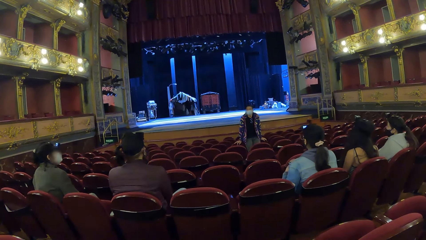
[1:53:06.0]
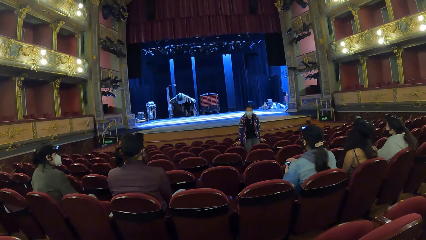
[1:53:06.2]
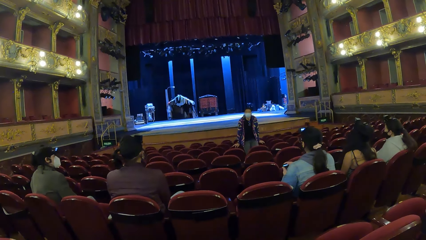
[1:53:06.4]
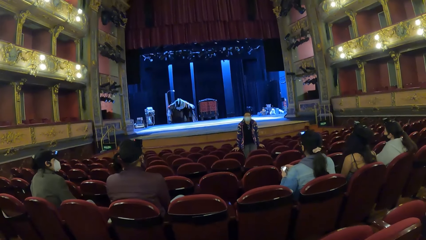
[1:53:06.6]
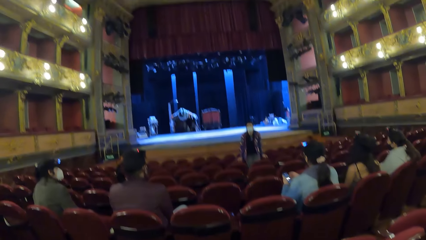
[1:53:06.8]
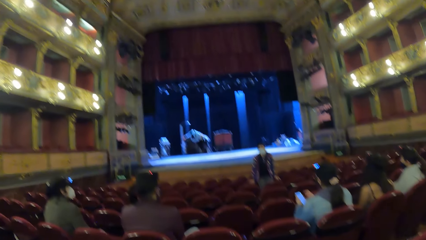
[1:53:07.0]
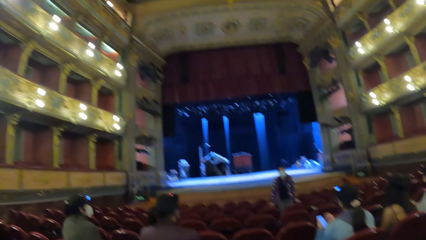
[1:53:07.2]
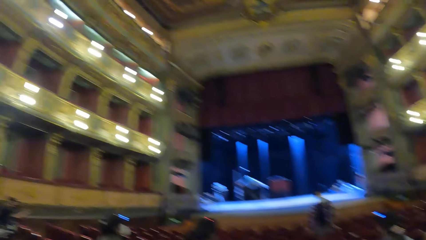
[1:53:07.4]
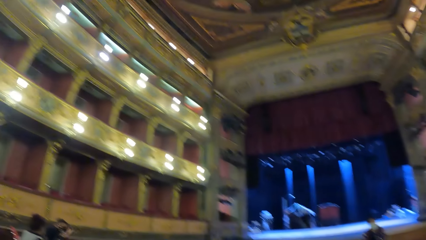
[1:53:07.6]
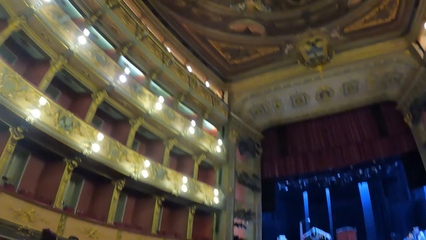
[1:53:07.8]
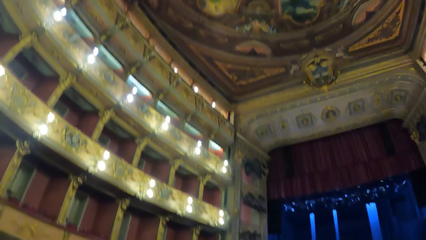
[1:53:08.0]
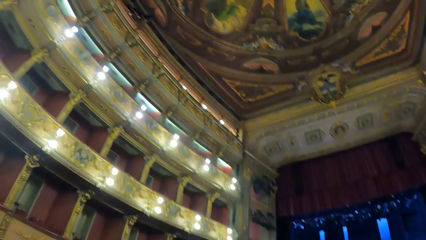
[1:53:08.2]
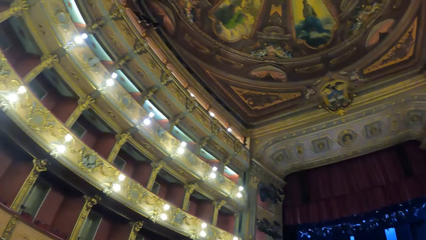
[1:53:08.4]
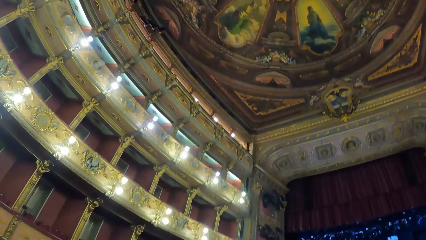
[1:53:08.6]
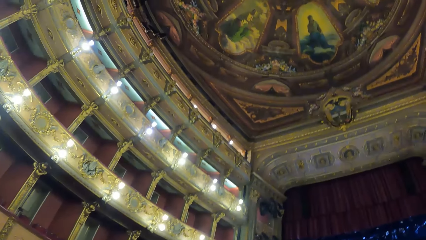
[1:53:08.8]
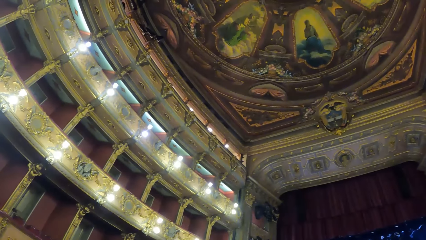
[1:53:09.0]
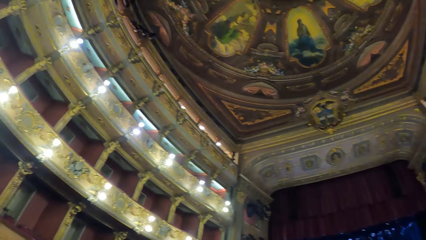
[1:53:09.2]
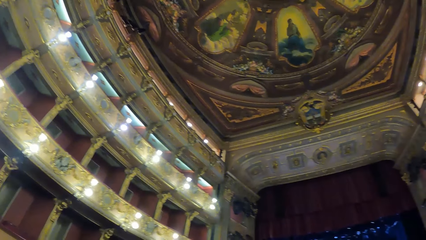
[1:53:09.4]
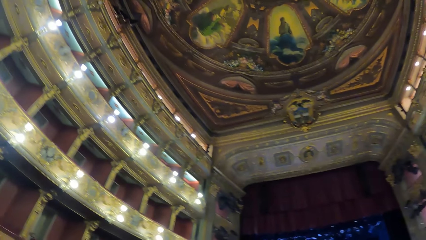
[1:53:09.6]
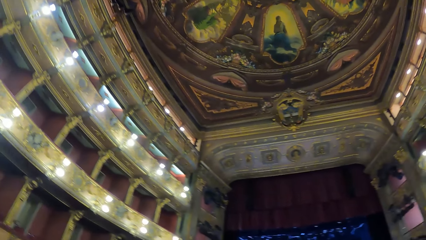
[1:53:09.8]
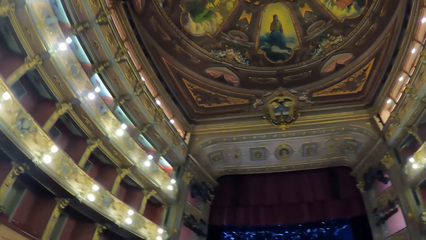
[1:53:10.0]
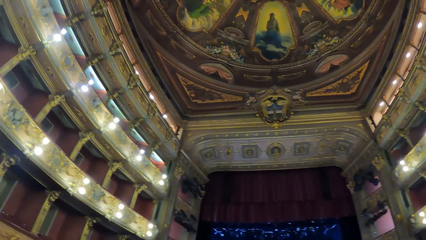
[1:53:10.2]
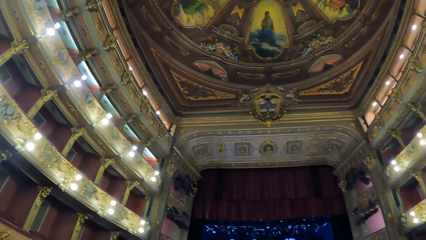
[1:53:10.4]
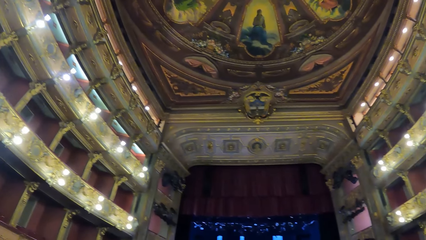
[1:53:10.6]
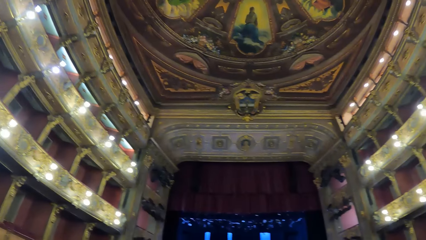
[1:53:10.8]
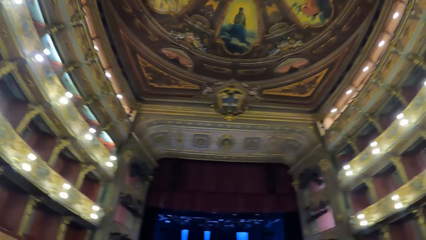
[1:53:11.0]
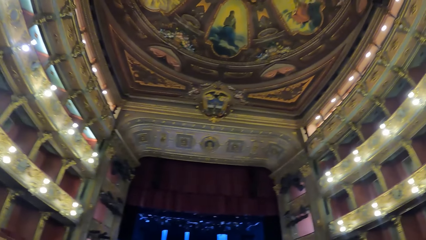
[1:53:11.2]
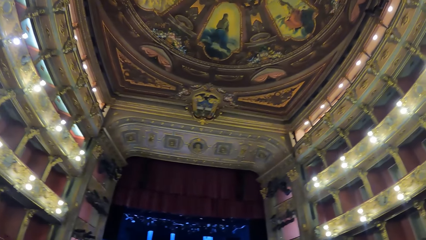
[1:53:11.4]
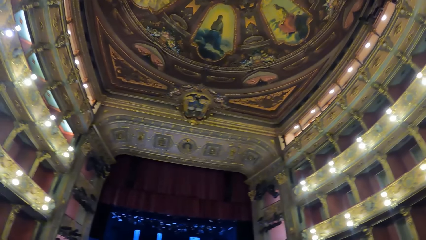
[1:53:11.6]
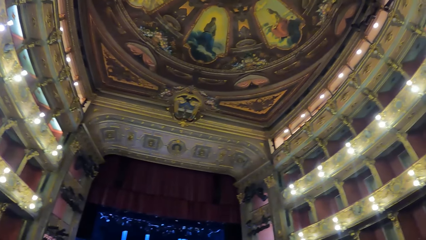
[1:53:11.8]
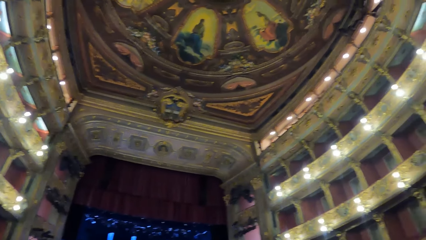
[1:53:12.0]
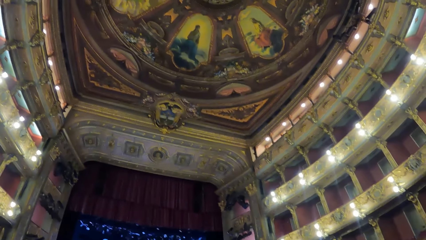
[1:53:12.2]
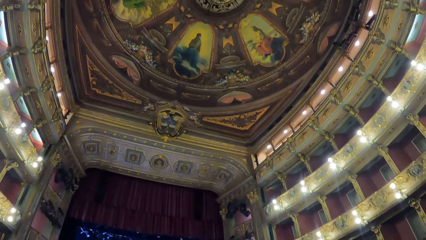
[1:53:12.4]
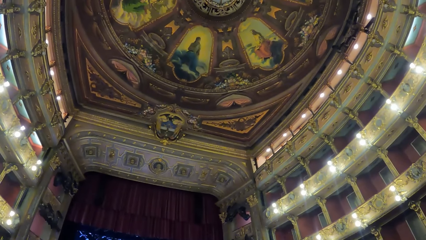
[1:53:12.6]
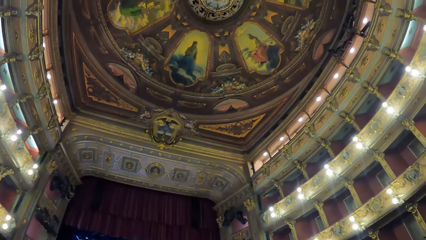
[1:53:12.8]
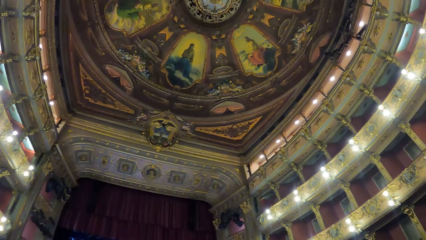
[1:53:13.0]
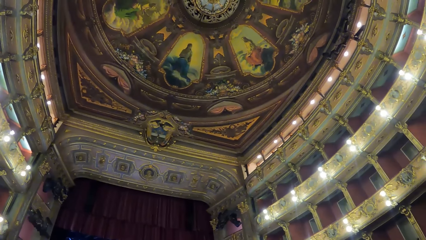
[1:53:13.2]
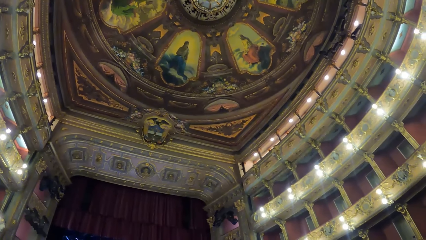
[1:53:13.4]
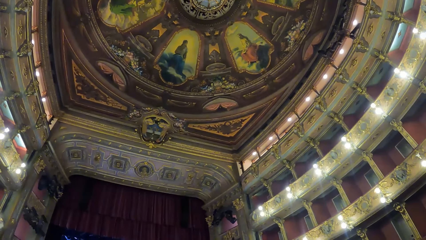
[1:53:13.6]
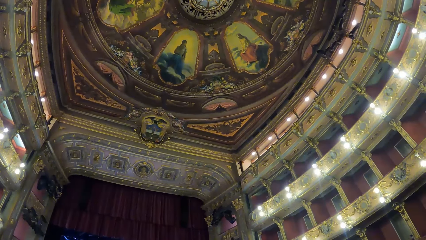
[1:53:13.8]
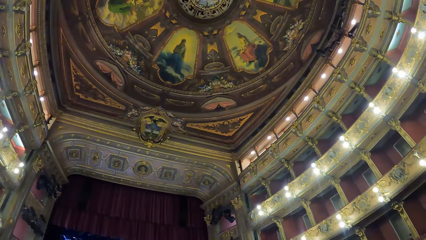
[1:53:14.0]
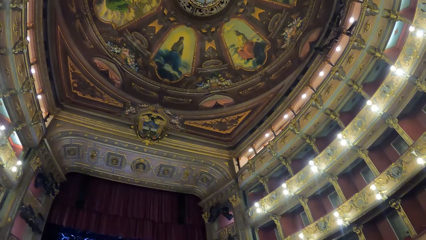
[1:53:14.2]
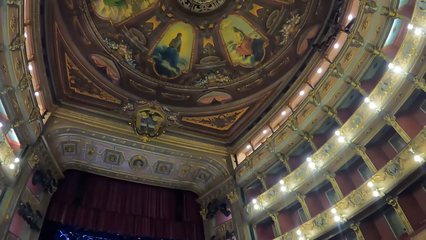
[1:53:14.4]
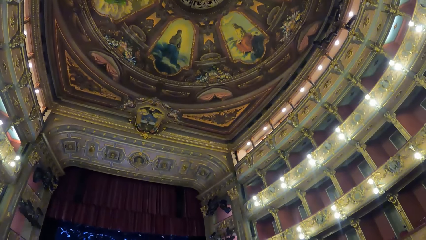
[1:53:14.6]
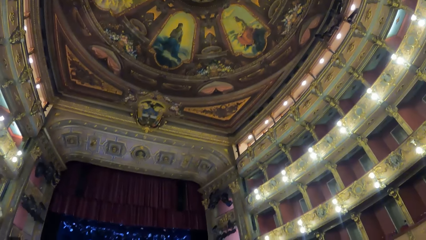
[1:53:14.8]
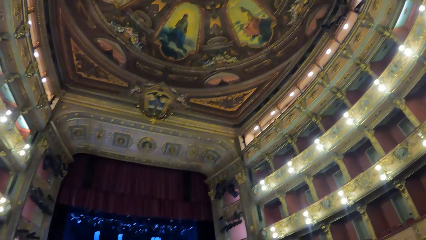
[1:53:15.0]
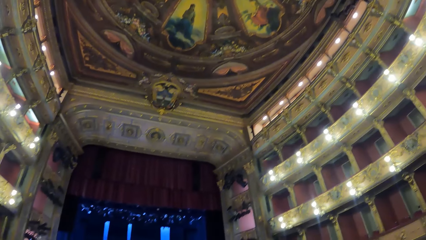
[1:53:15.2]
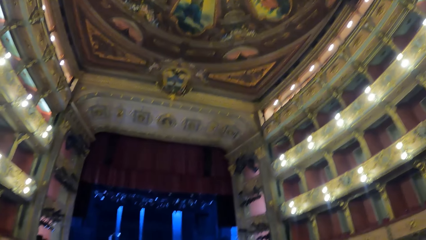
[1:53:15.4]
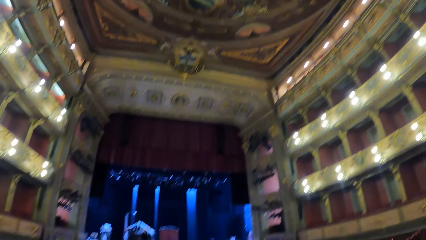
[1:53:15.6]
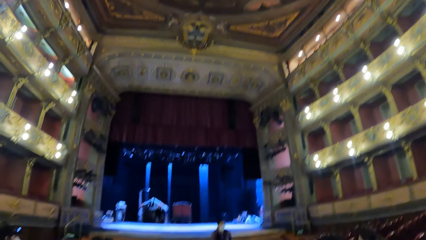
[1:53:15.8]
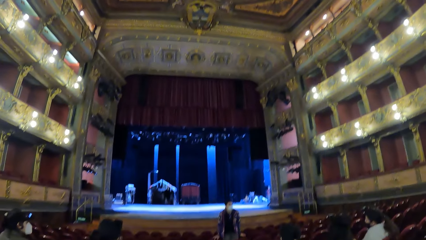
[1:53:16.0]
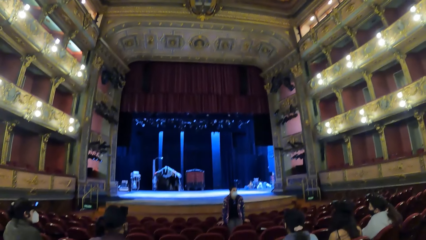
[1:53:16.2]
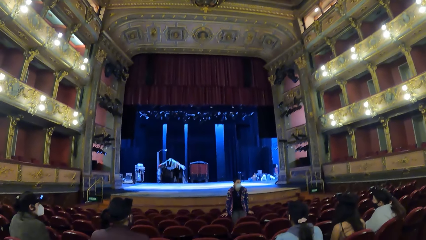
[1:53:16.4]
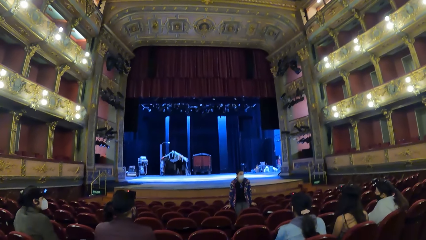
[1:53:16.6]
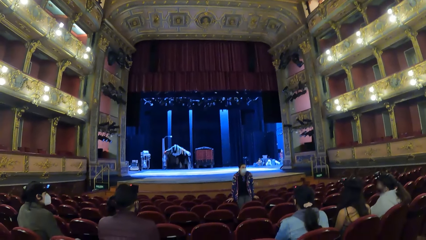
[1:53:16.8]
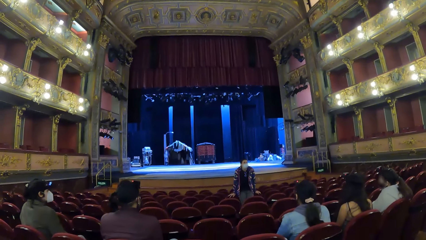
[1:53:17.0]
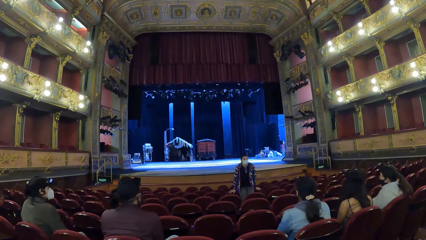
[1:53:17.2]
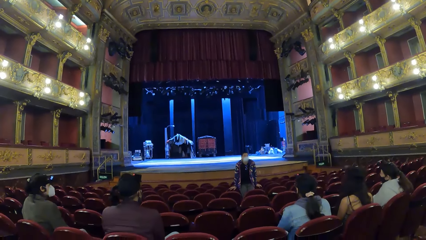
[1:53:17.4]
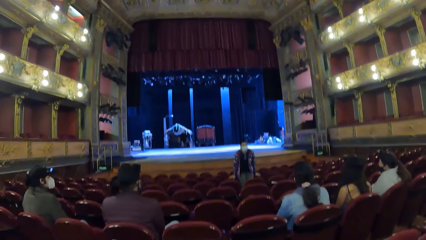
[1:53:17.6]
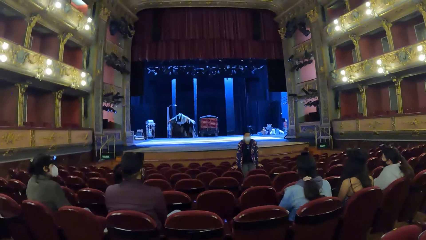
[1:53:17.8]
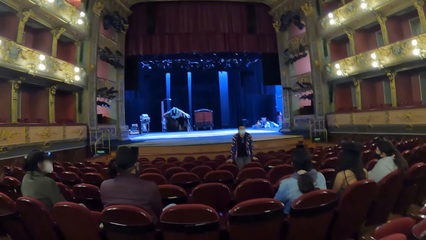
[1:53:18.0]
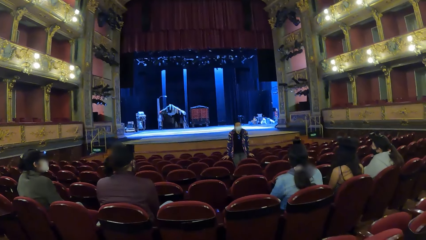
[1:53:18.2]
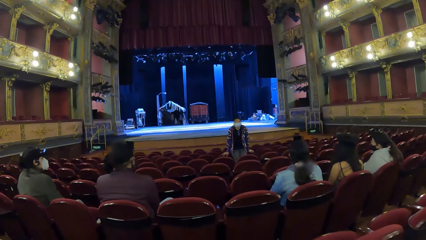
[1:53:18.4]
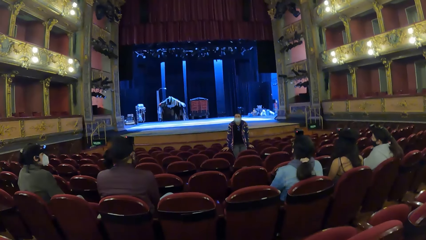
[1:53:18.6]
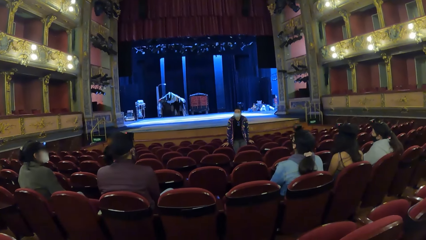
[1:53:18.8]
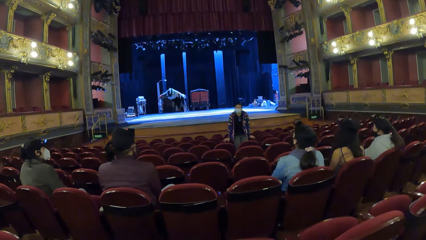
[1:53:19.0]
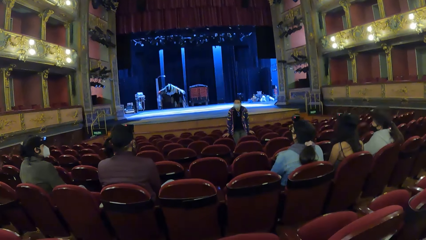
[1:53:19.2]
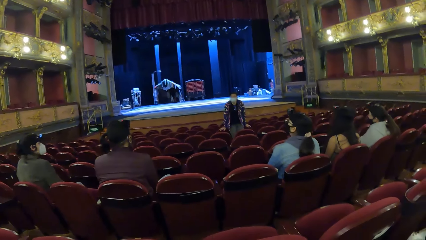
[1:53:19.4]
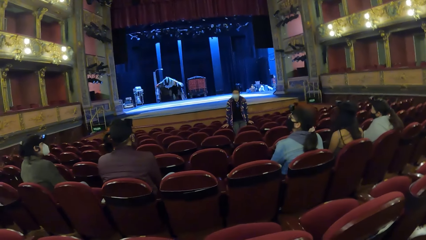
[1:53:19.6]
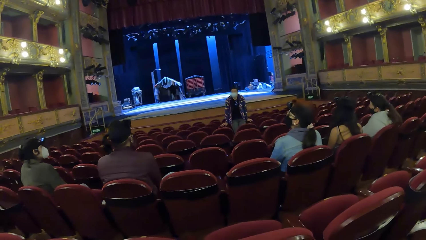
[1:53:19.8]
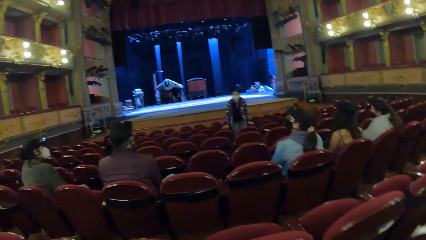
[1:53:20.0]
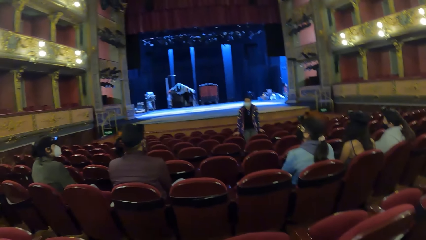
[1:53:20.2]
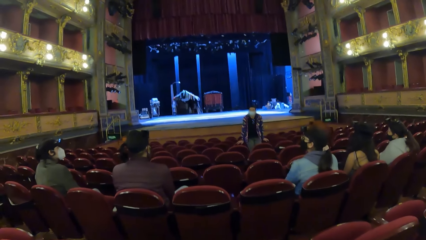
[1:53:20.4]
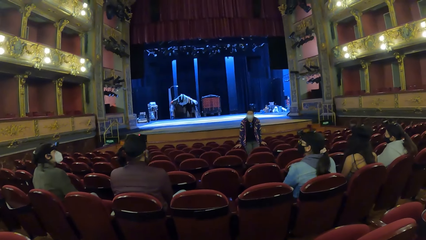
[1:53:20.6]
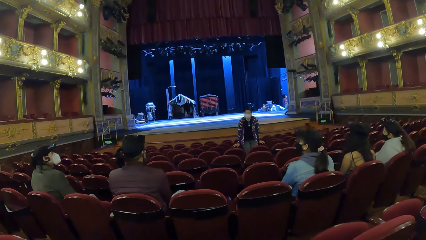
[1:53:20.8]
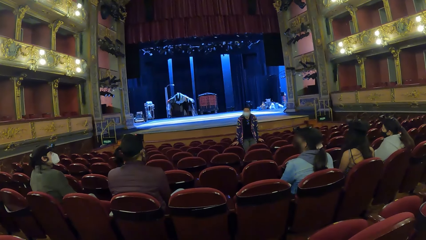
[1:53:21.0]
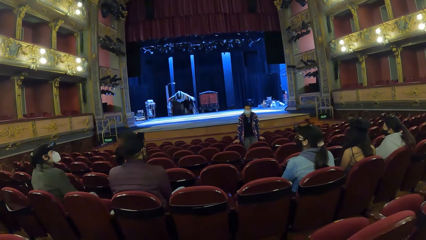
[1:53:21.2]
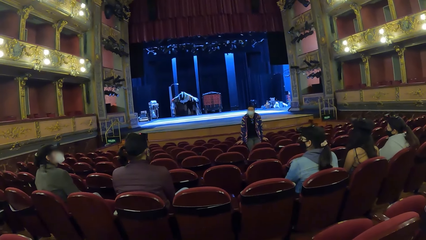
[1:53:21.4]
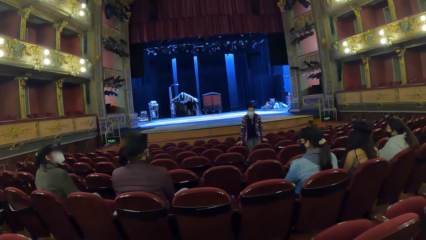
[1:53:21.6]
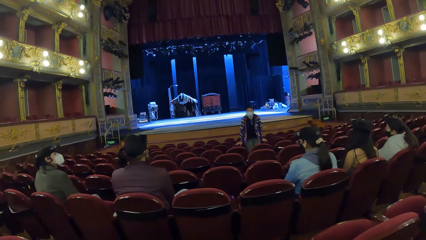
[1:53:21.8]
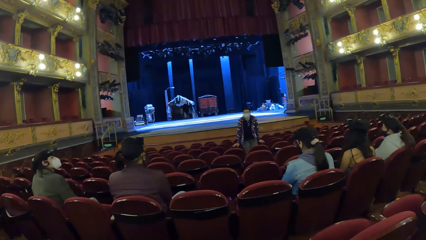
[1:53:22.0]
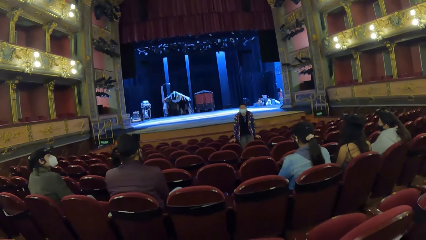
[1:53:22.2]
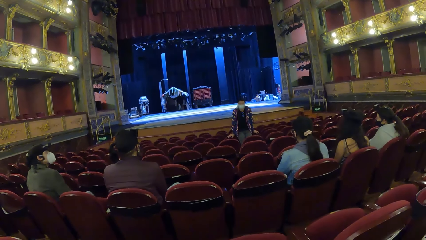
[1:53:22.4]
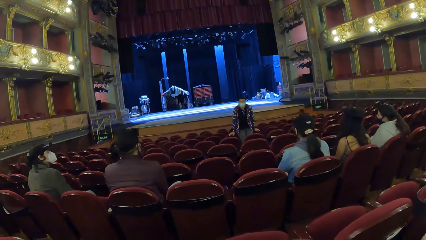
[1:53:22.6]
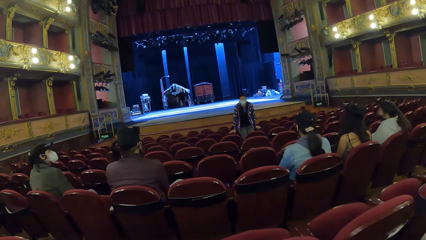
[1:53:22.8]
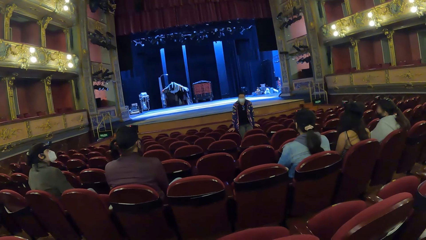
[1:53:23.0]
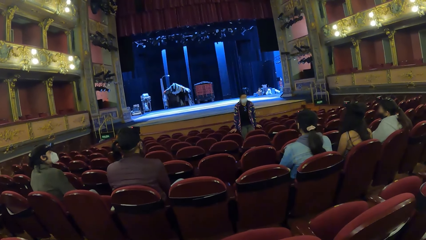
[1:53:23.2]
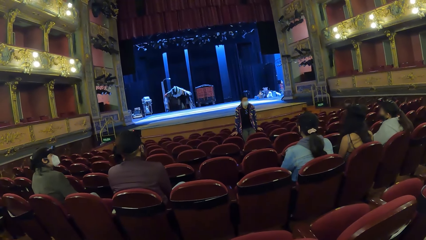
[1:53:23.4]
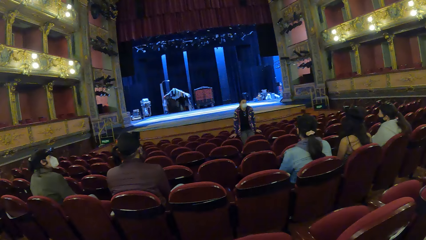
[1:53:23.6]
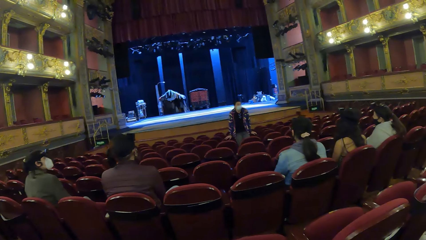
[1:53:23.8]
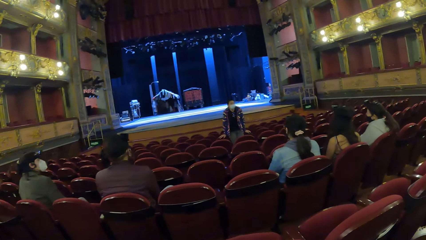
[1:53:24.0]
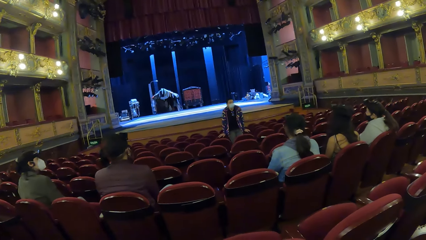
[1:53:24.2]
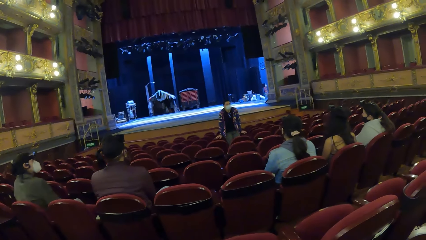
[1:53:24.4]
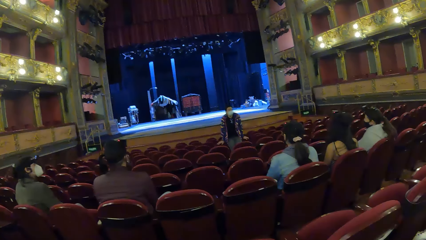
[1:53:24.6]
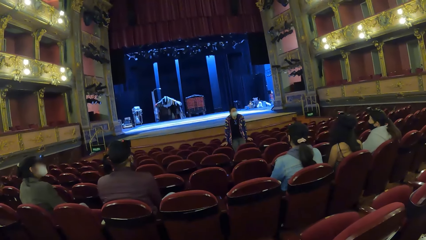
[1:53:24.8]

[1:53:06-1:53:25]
A woman holds a phone in her right hand with her left hand. The camera wearer looks around the hall. They look up on the hall.
